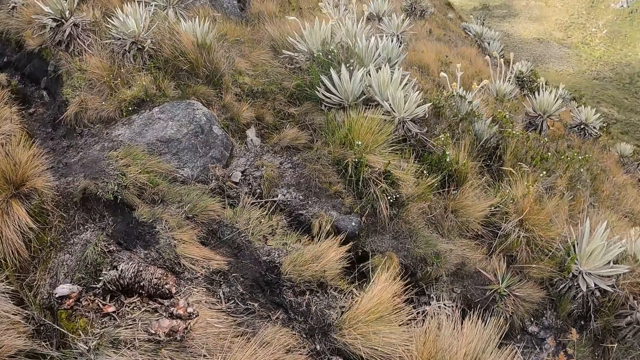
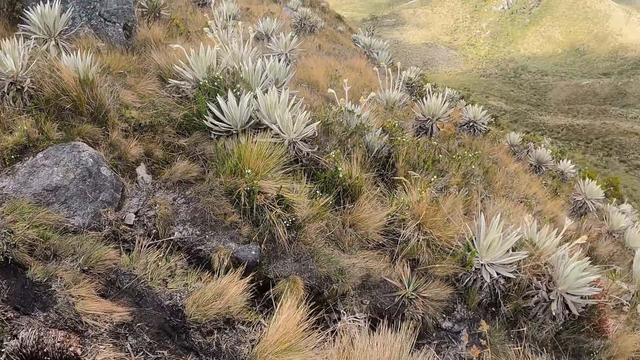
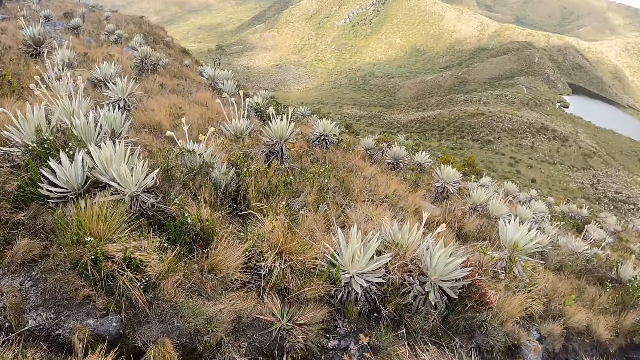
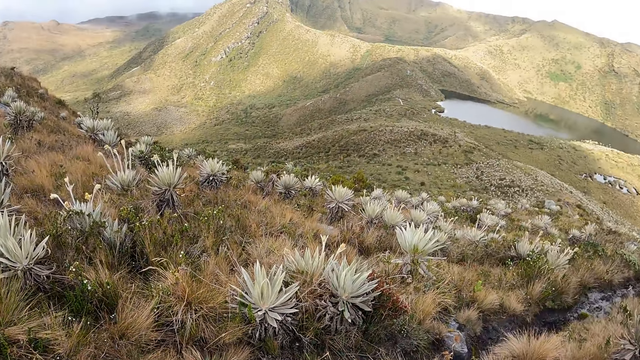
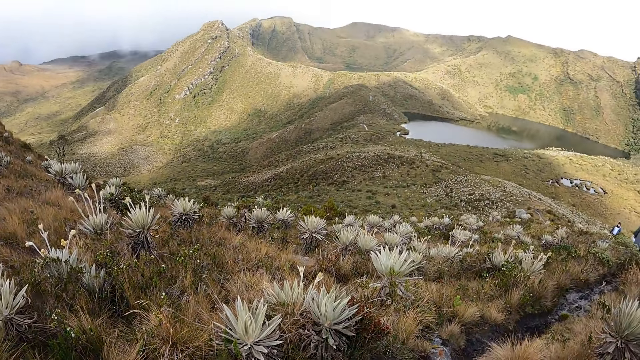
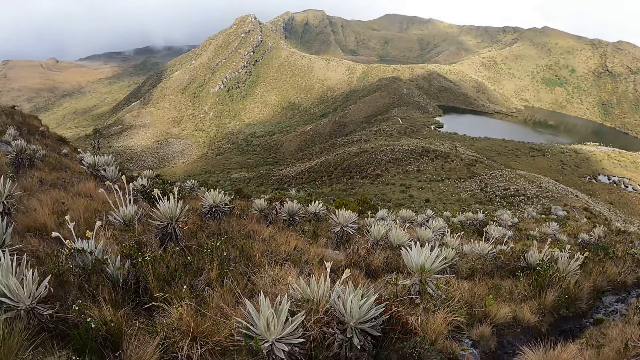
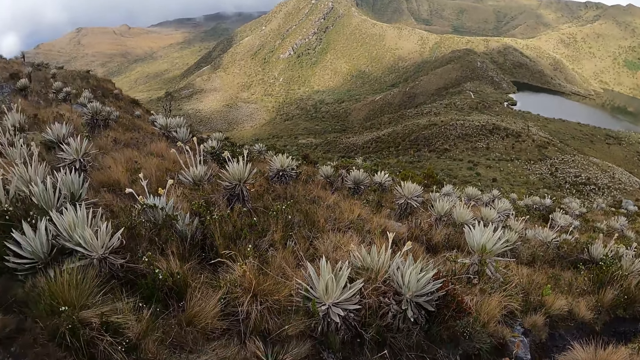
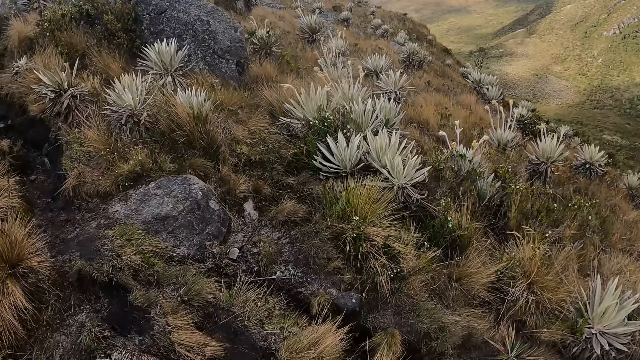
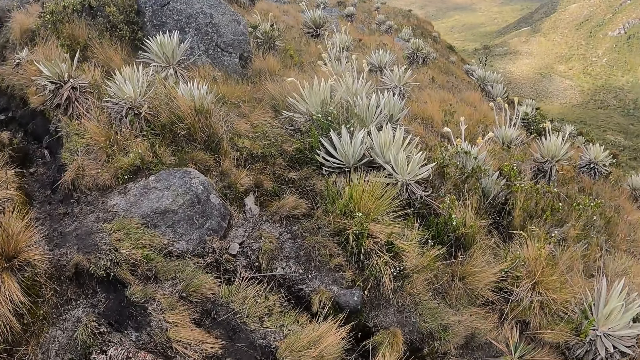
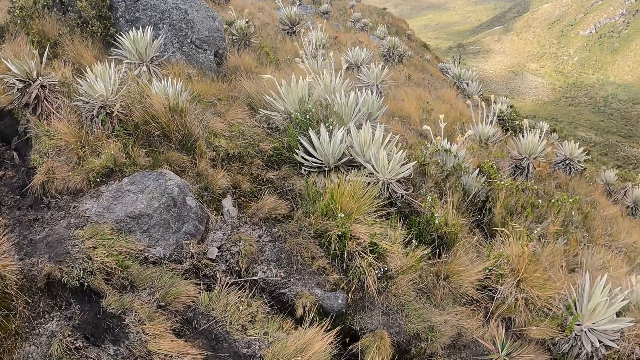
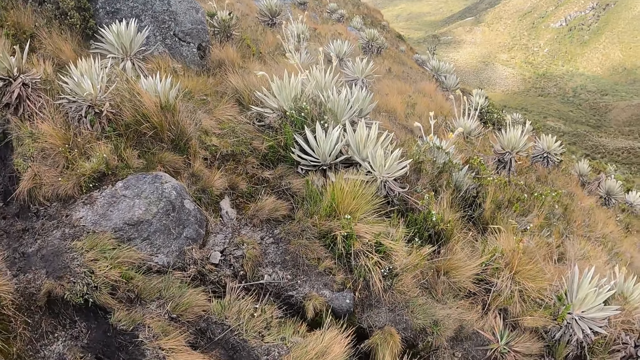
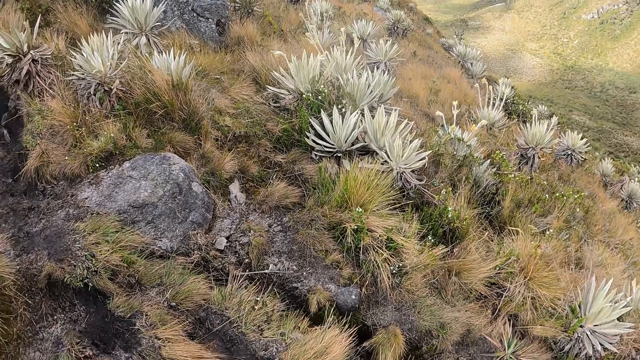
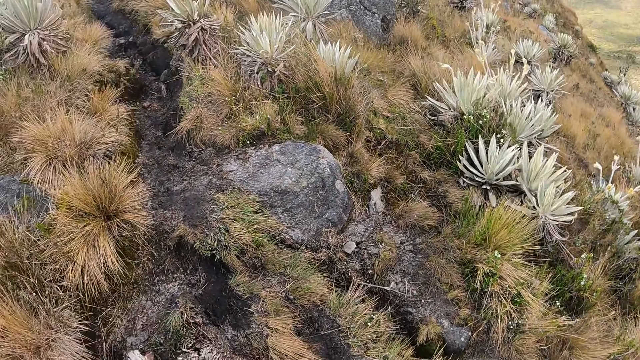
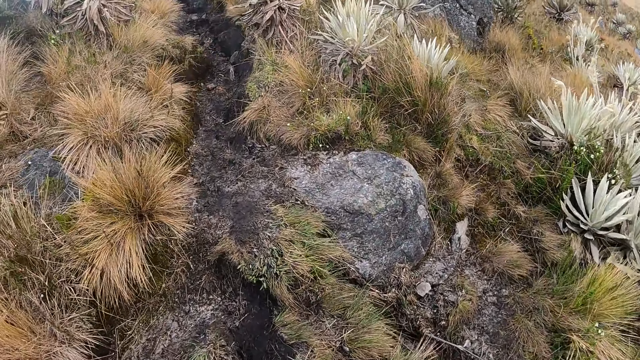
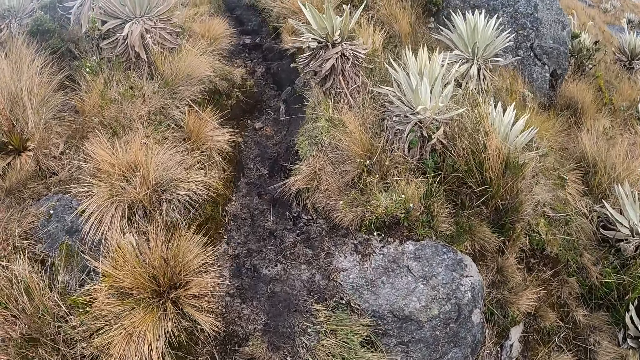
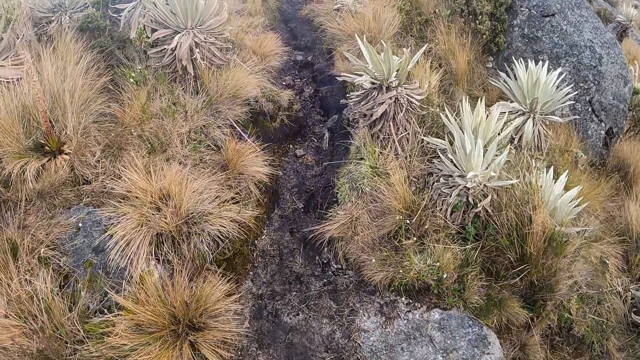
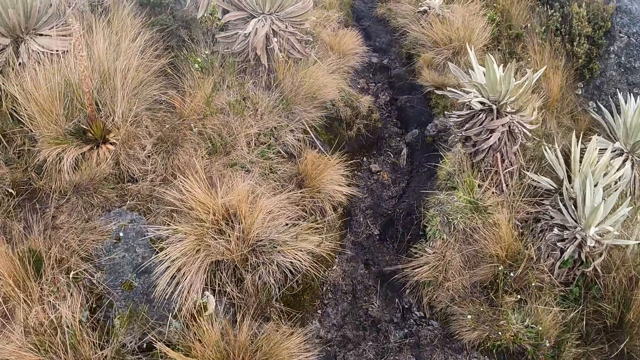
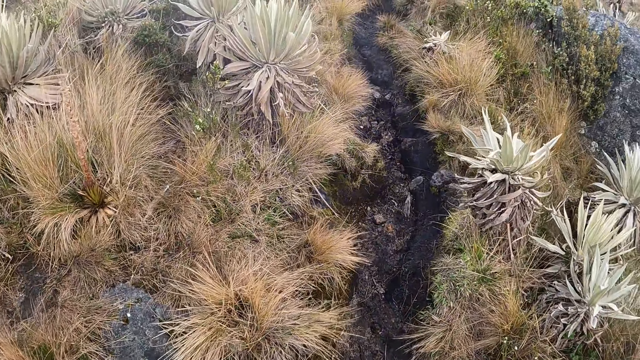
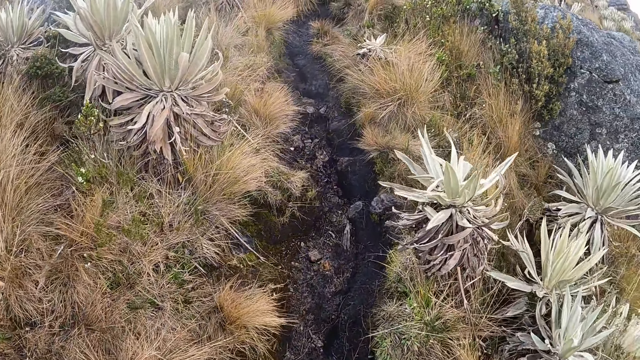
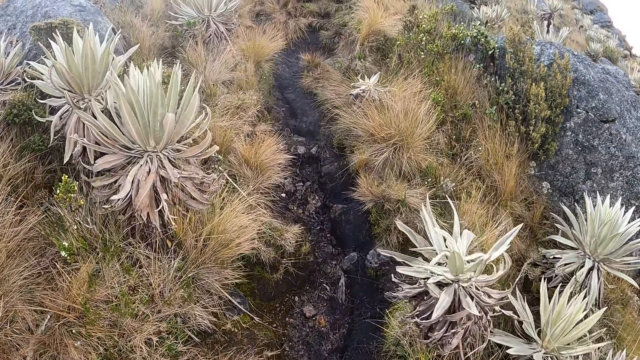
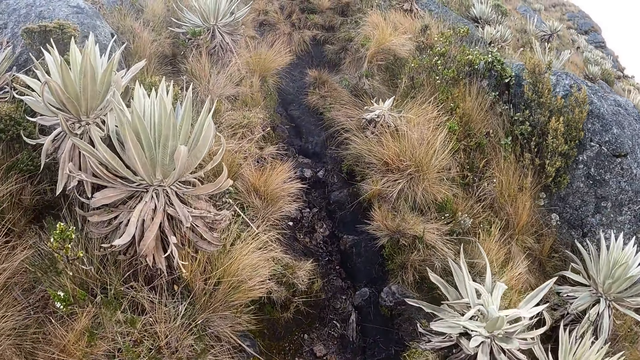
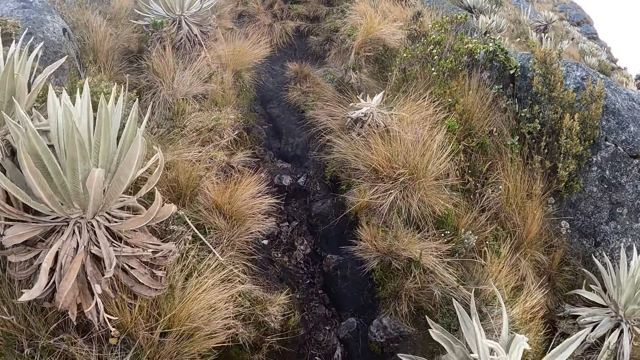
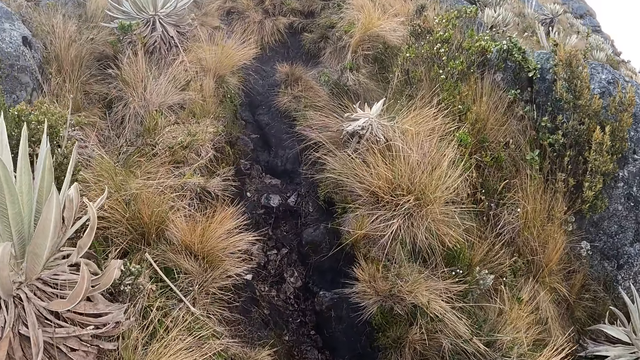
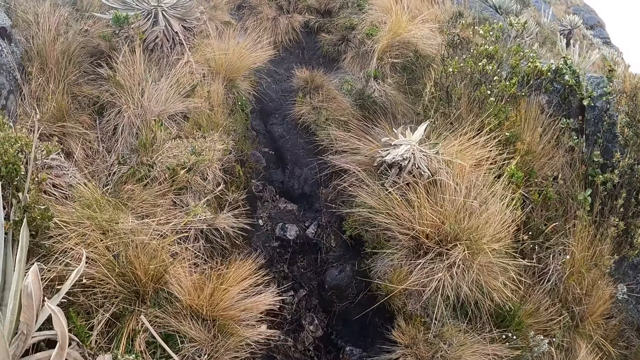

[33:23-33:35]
The camera wearer climbs a mountain. They walk on the path on a hill with the group of people.

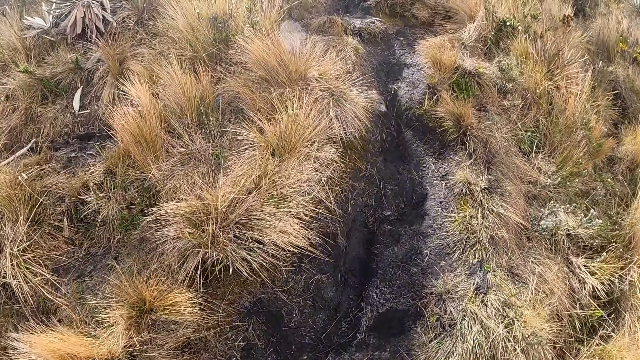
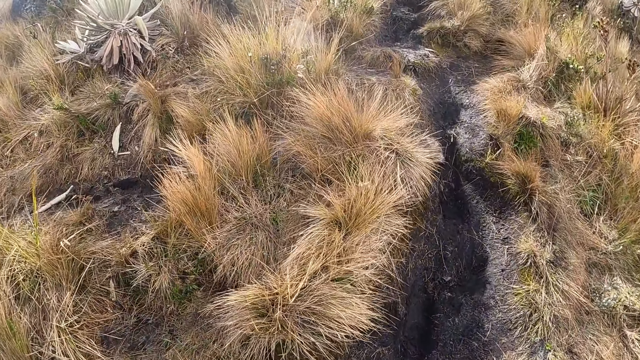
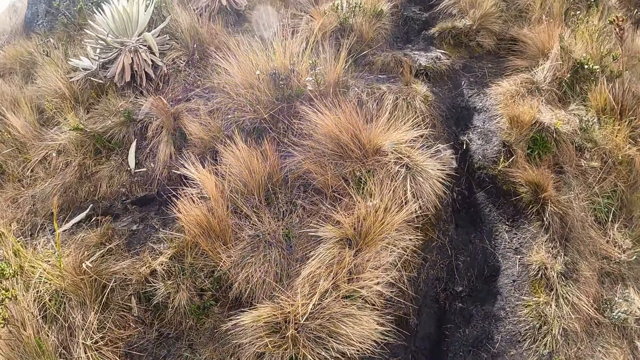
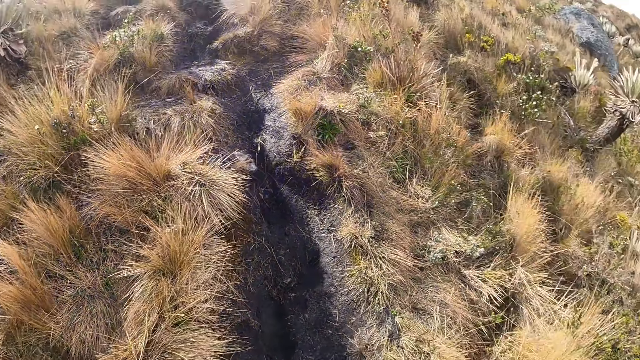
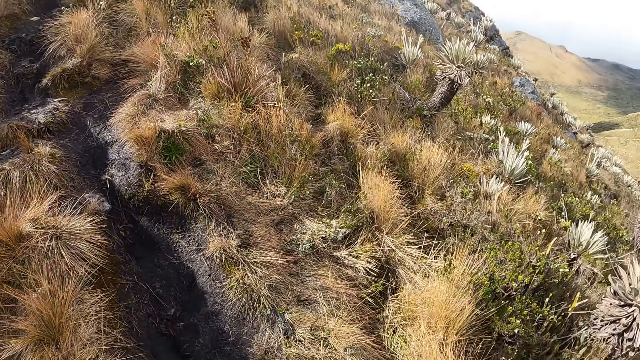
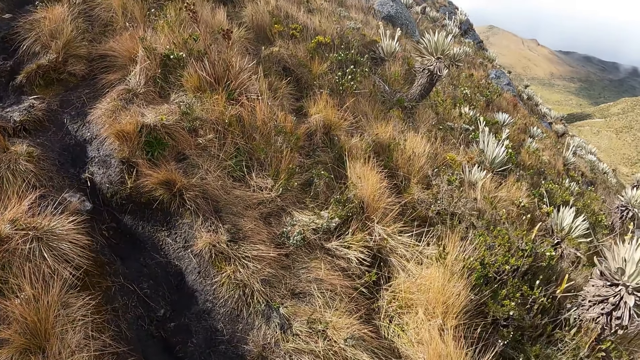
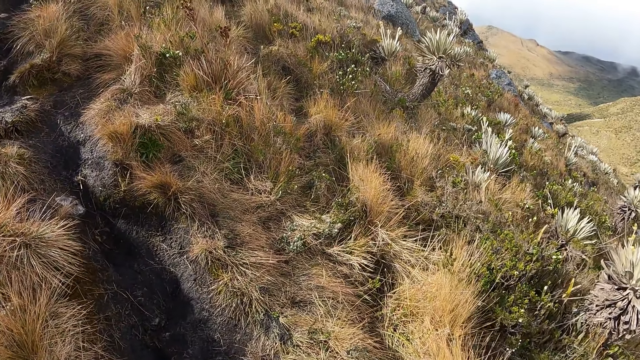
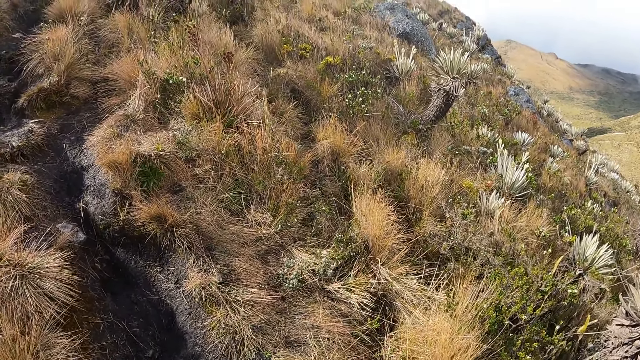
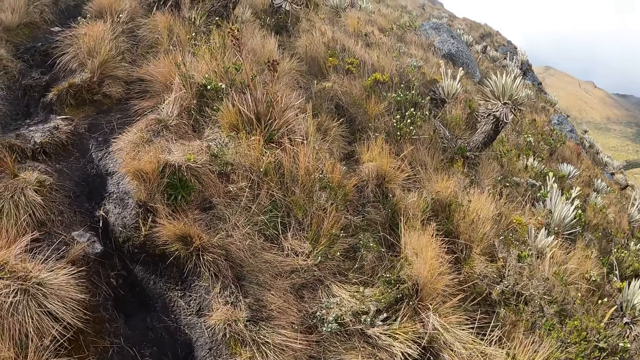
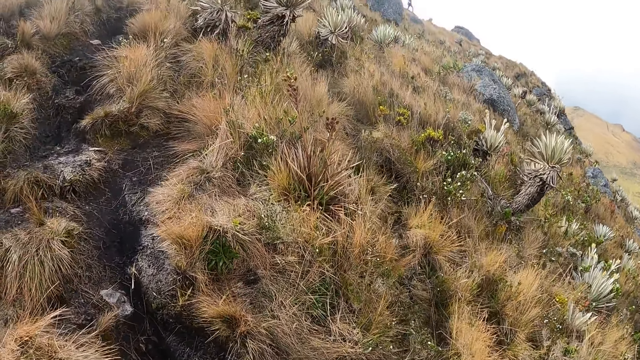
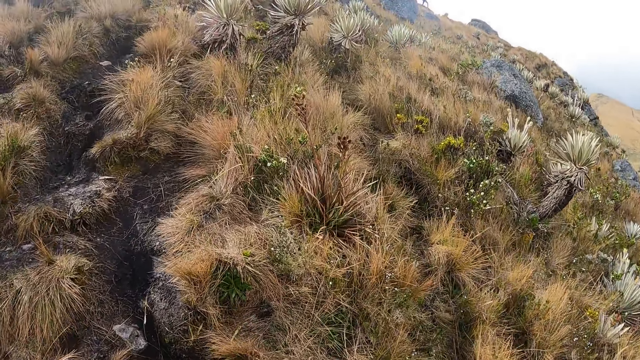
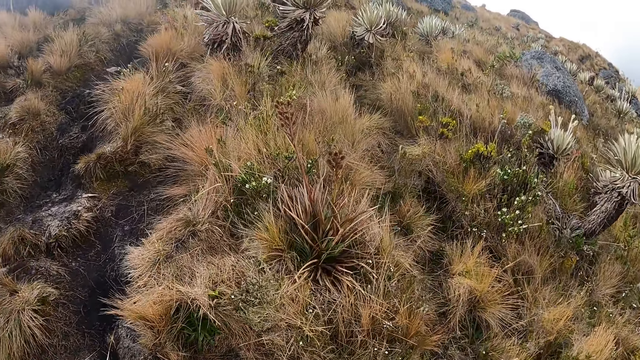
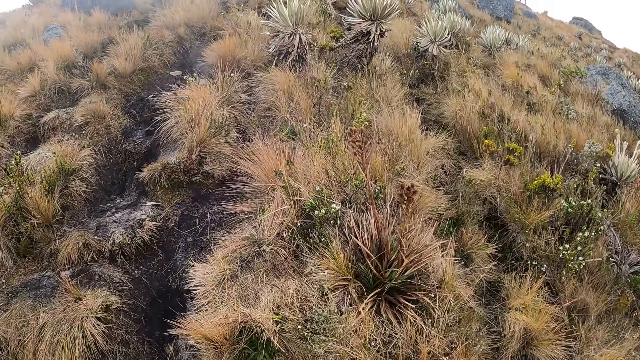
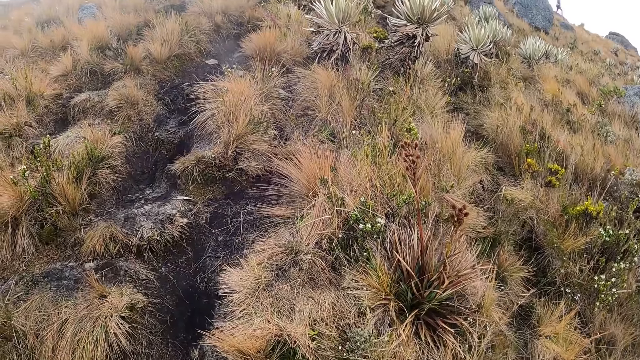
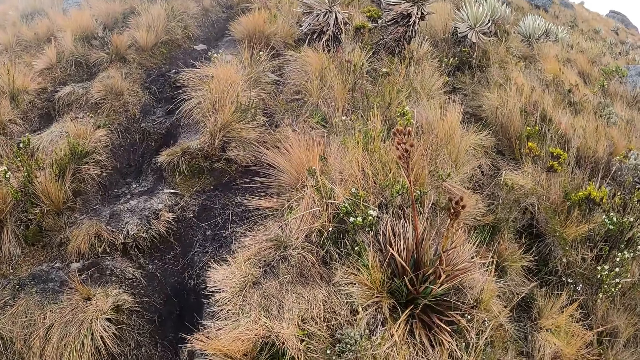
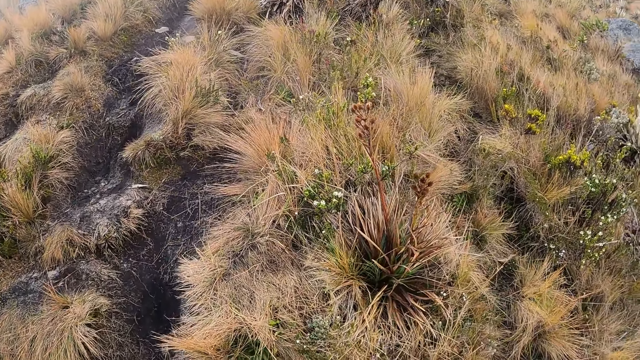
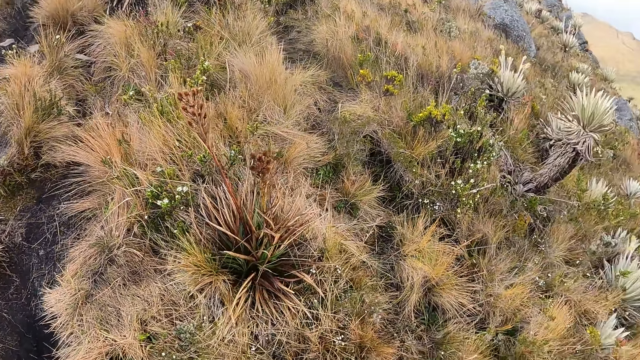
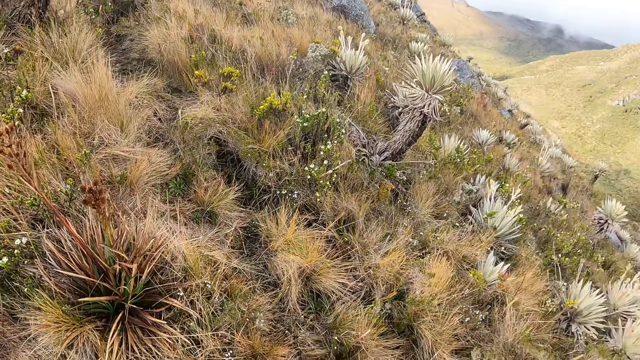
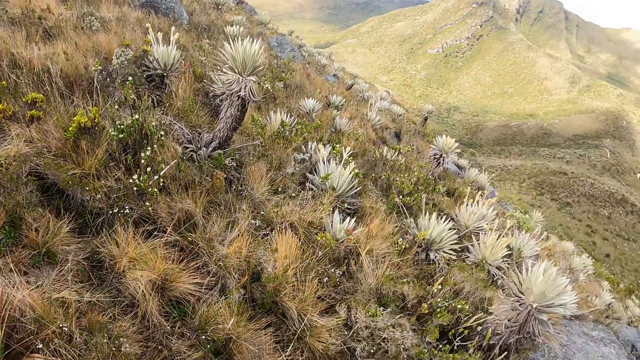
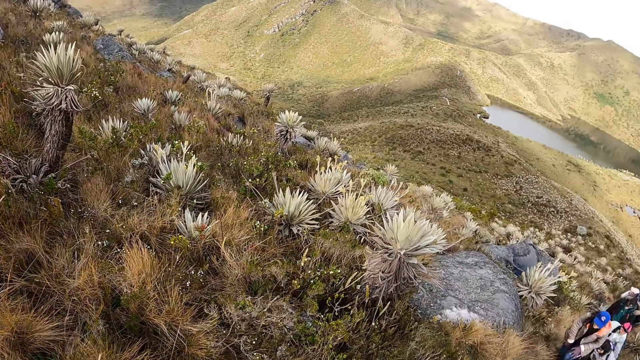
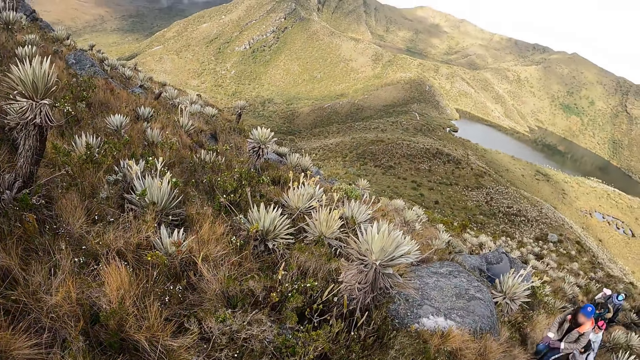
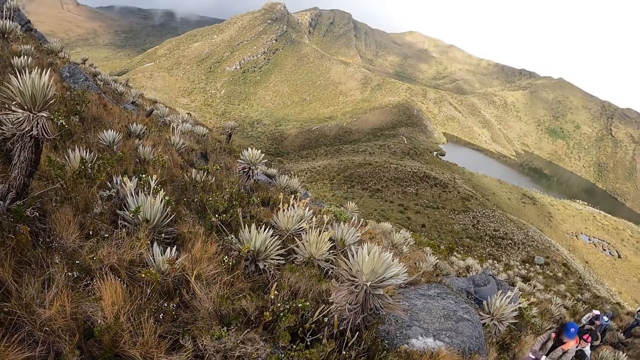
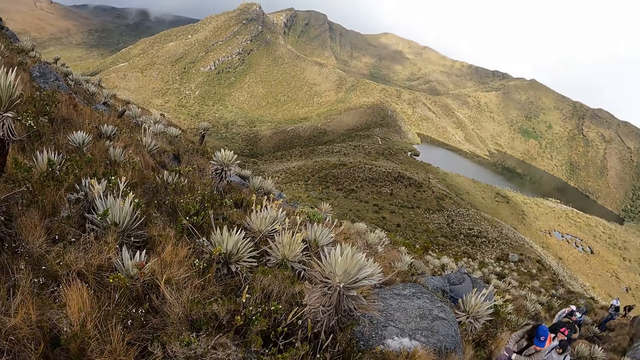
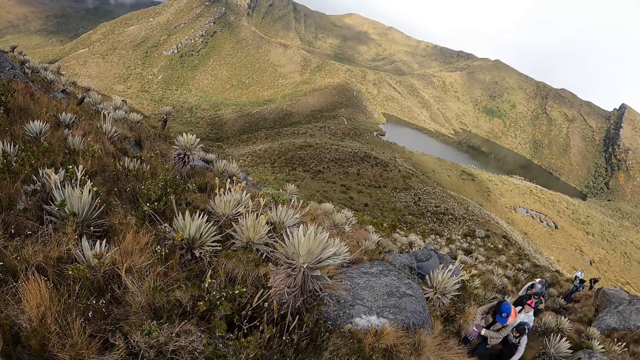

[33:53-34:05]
The camera wearer turns around. They climb a mountain. They turn around. A person climbs the mountain.
